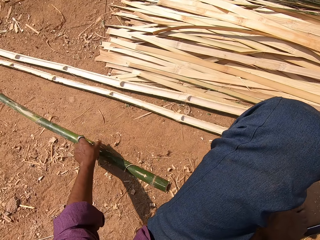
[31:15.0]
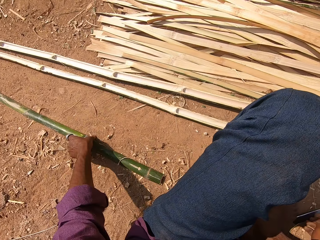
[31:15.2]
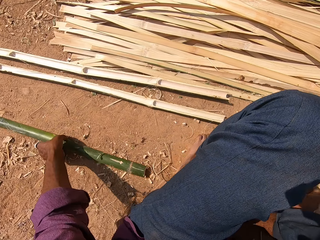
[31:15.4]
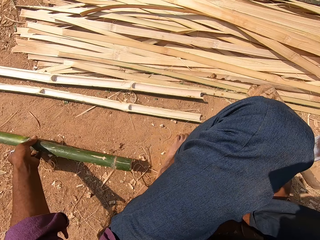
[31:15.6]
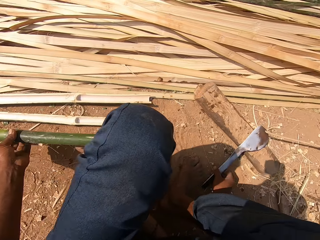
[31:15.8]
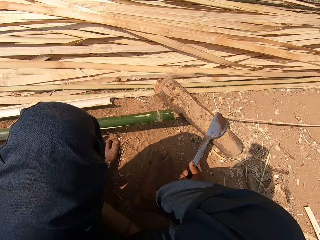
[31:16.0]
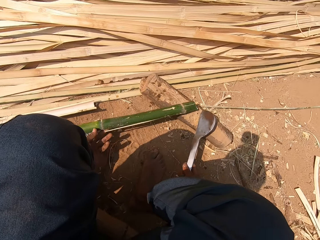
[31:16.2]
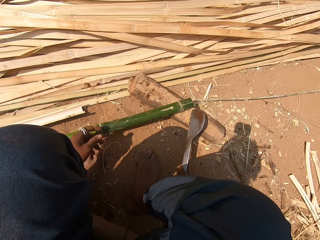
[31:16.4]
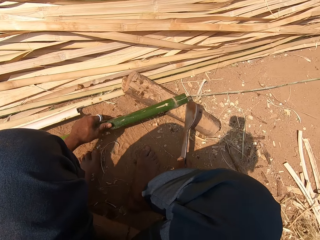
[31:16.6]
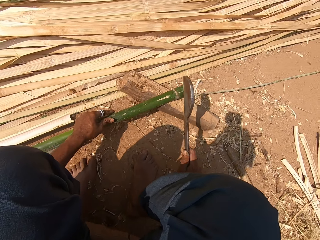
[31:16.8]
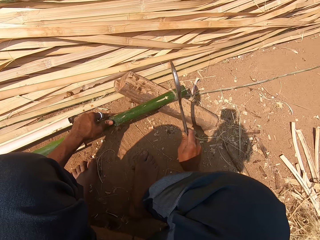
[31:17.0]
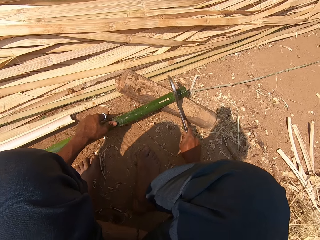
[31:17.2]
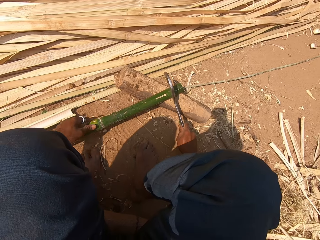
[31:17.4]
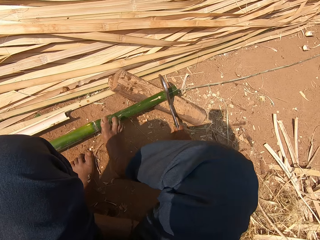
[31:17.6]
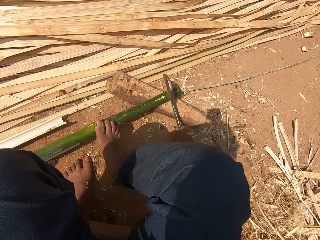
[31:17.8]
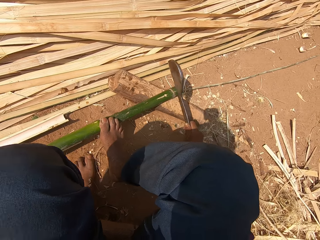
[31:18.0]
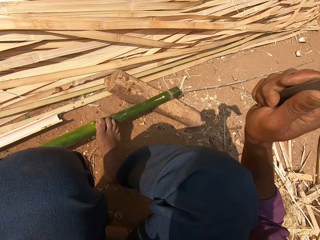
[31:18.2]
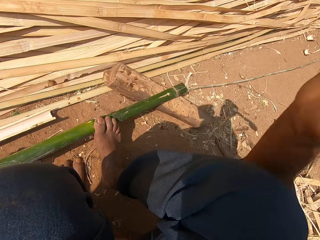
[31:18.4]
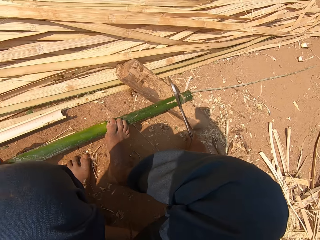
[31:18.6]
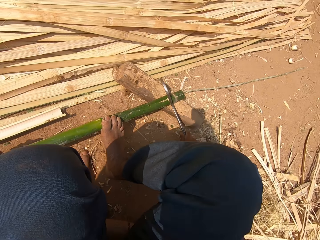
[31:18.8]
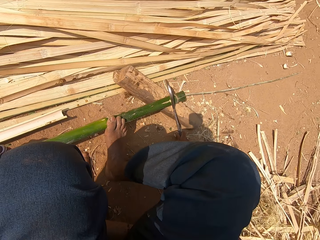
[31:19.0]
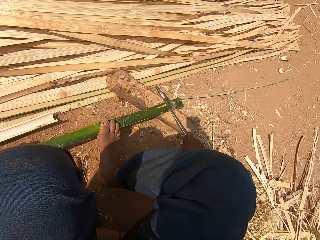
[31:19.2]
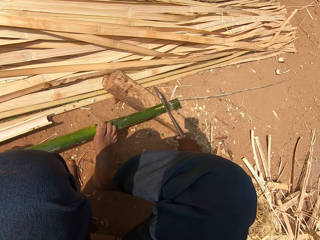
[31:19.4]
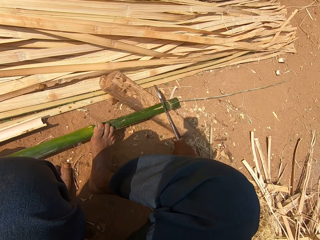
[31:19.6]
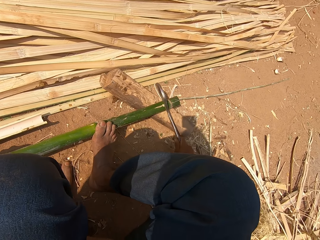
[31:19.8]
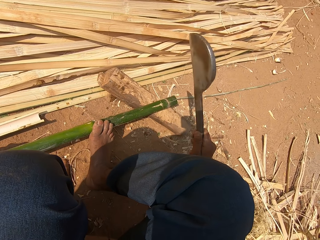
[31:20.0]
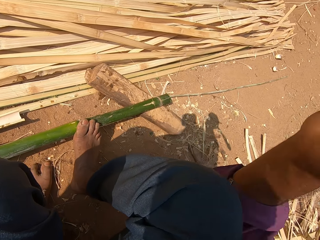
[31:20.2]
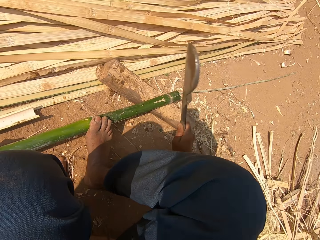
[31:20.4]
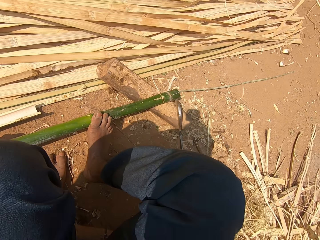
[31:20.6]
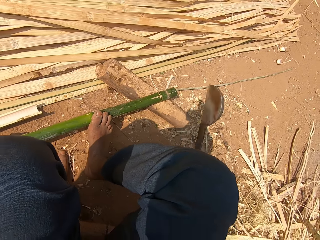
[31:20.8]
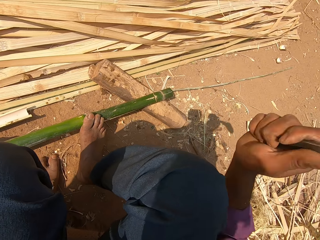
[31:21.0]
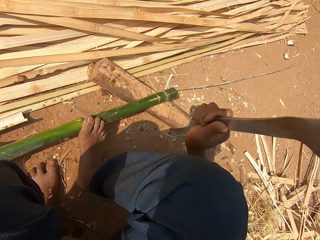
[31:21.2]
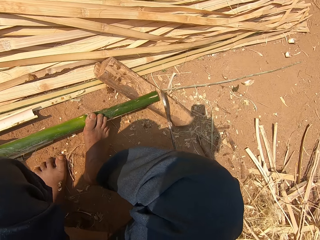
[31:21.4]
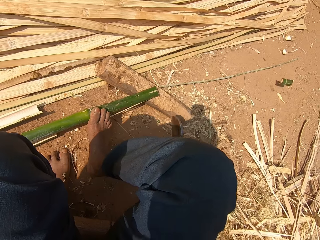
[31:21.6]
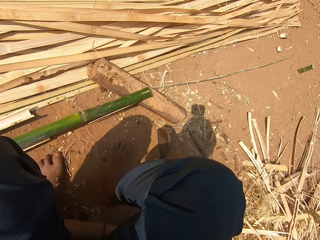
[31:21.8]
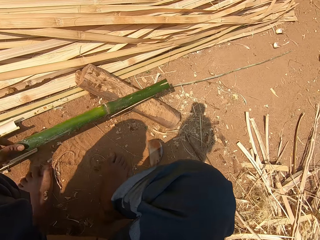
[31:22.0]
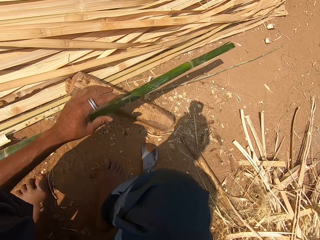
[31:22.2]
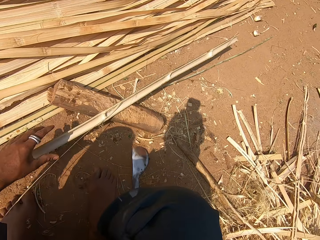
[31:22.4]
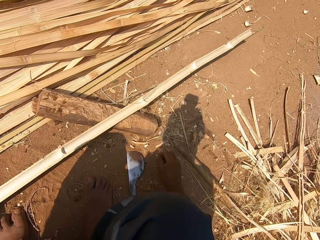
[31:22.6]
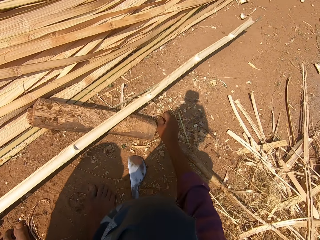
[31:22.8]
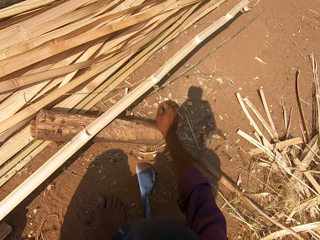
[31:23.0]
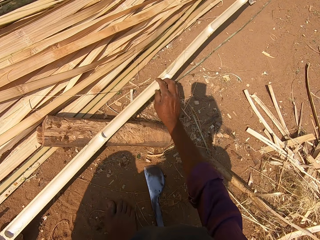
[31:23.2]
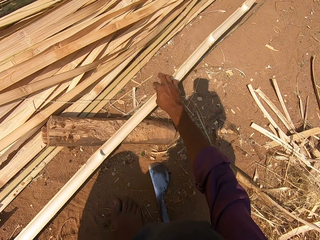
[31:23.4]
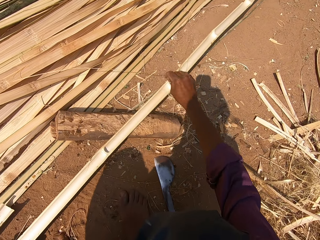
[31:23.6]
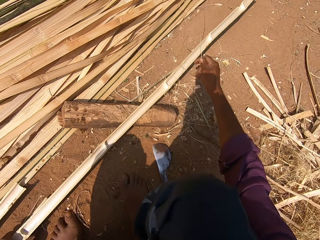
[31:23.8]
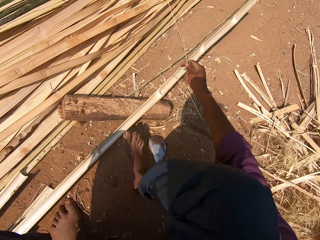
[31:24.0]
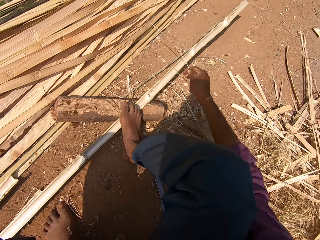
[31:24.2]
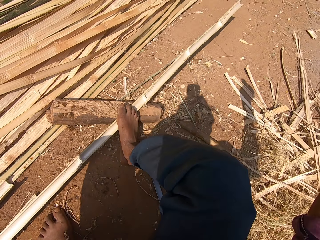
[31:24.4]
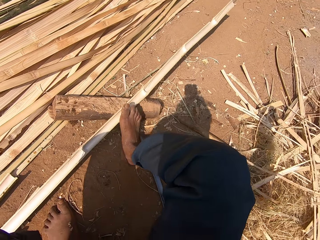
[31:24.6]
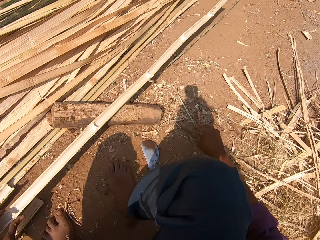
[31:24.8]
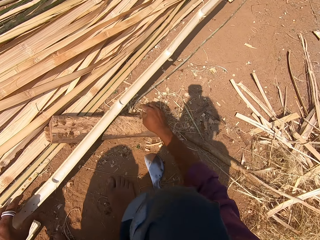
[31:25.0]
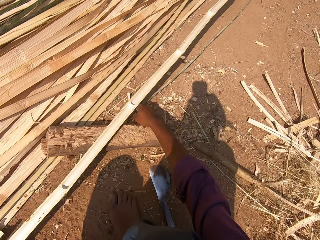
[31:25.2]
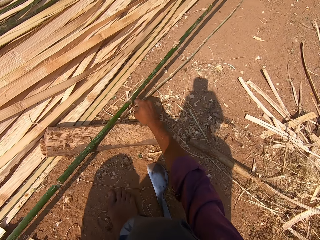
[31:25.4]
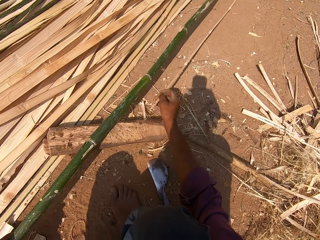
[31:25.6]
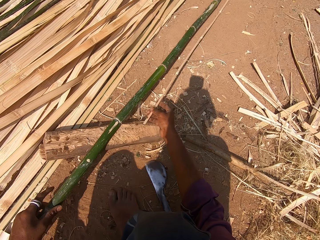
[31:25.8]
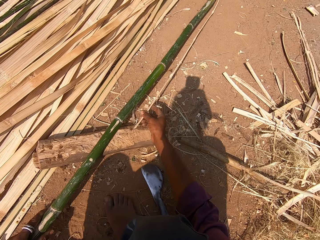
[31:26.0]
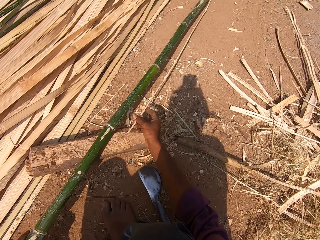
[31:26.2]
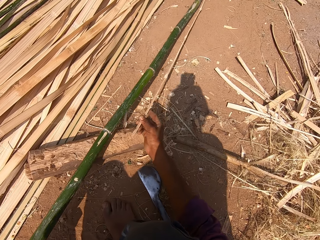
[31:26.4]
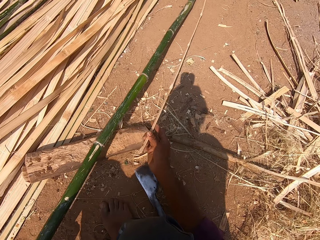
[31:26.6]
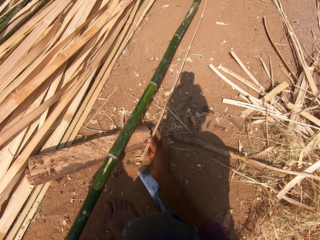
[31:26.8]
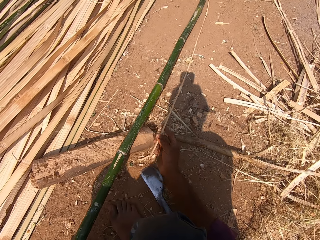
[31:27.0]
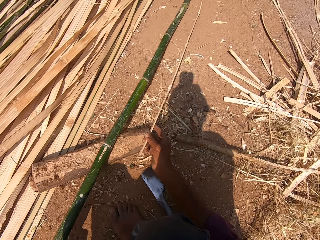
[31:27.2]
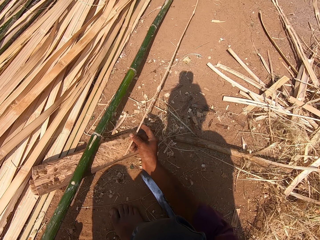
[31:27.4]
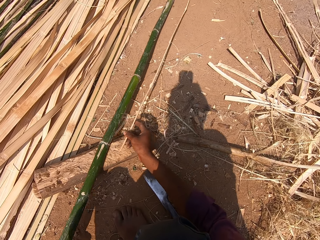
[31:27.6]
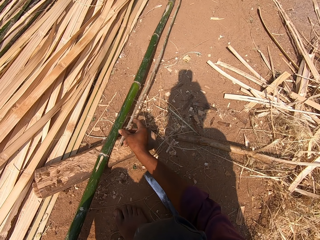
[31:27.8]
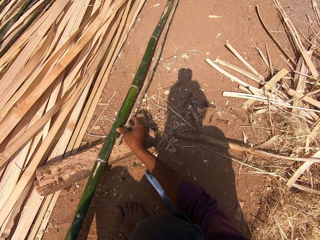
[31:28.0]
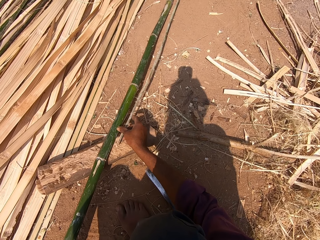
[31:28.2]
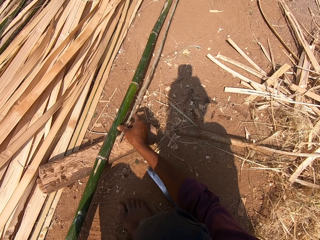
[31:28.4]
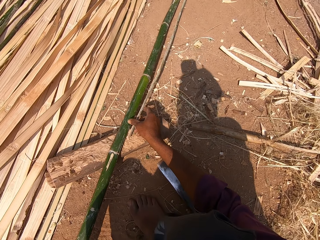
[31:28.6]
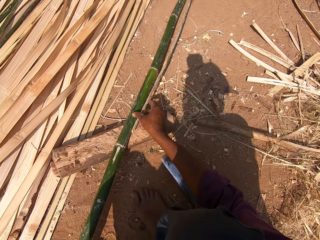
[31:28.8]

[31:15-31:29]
The camera wearer picks a bamboo. They pick a trimmer knife. They cut the bamboo with the knife. They throw the wood aside. They inspect the wood. They pick the bamboo.

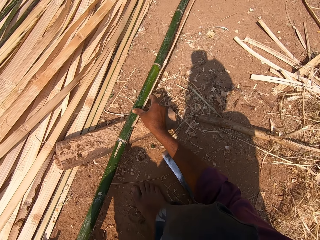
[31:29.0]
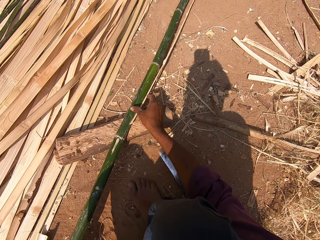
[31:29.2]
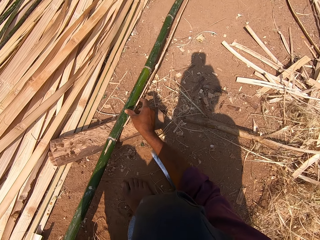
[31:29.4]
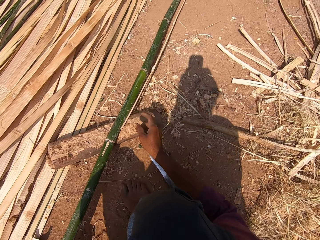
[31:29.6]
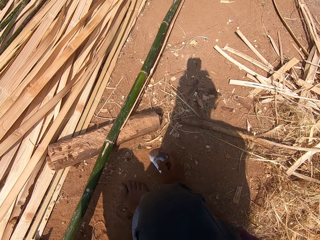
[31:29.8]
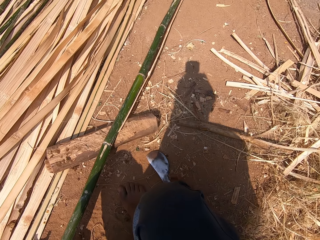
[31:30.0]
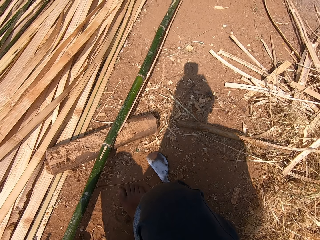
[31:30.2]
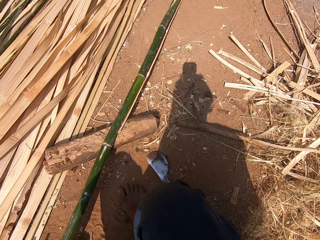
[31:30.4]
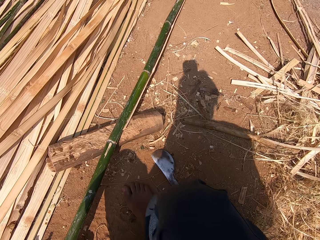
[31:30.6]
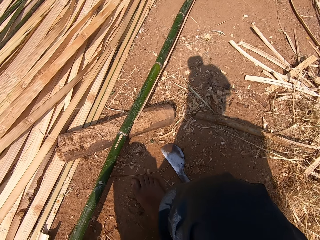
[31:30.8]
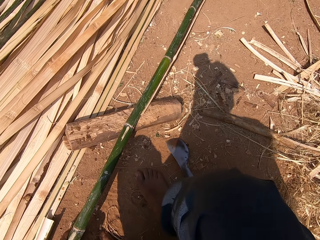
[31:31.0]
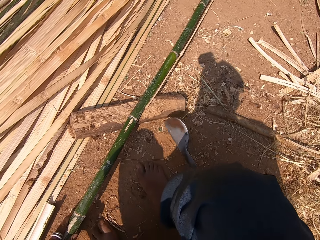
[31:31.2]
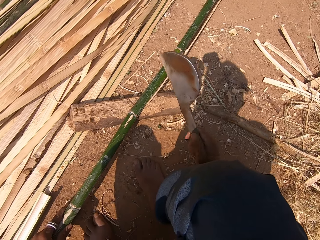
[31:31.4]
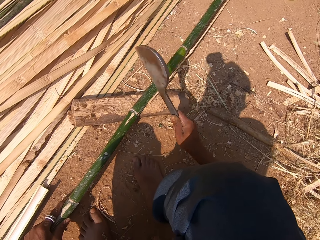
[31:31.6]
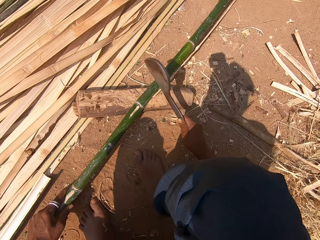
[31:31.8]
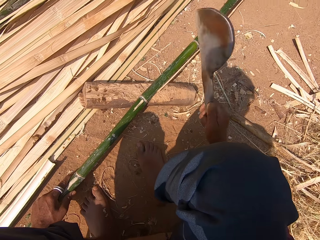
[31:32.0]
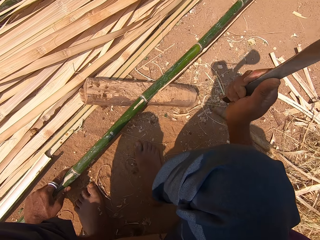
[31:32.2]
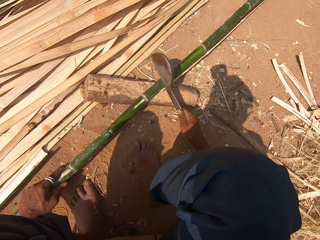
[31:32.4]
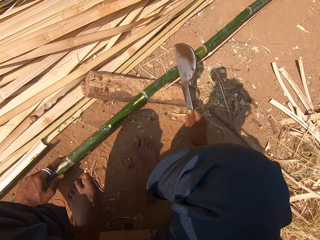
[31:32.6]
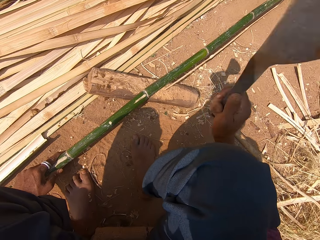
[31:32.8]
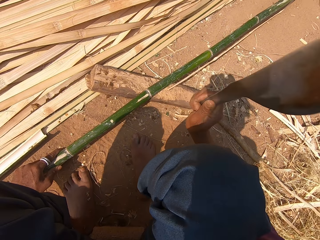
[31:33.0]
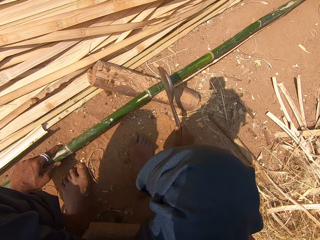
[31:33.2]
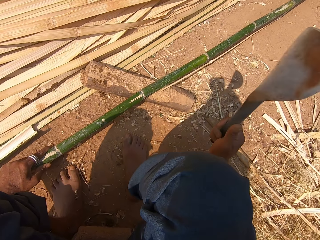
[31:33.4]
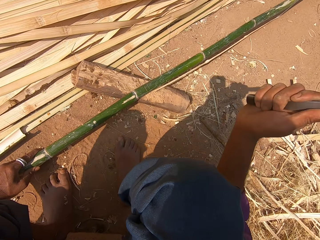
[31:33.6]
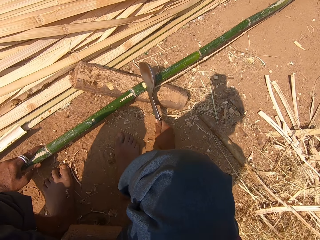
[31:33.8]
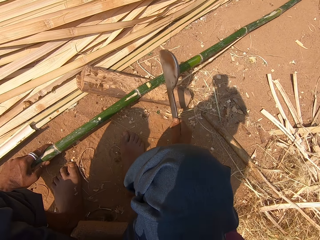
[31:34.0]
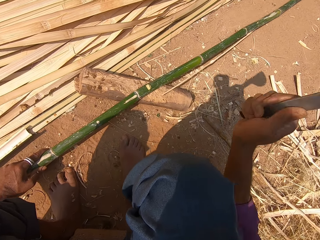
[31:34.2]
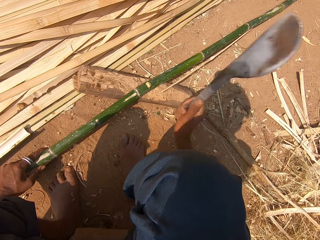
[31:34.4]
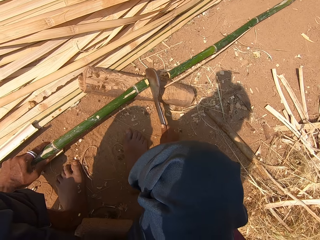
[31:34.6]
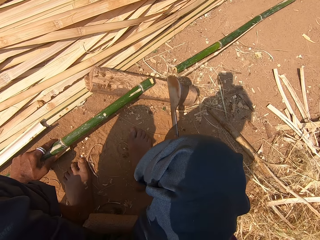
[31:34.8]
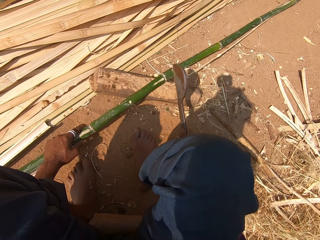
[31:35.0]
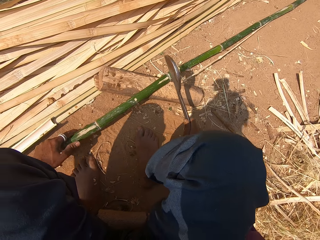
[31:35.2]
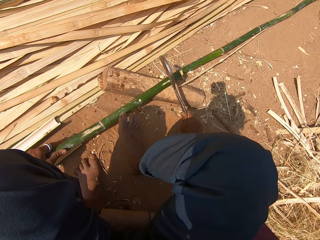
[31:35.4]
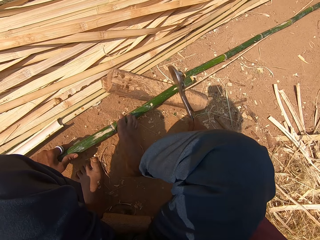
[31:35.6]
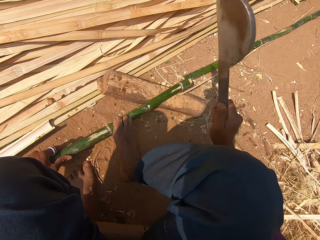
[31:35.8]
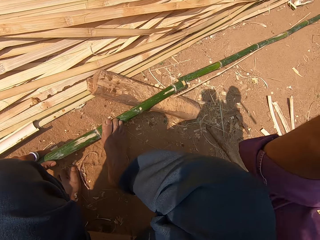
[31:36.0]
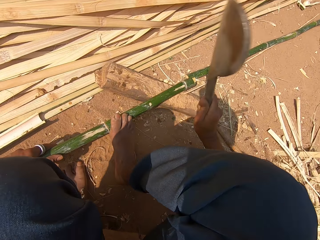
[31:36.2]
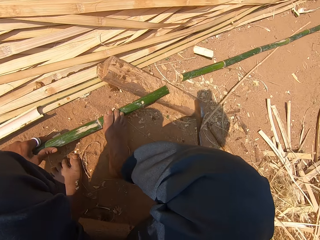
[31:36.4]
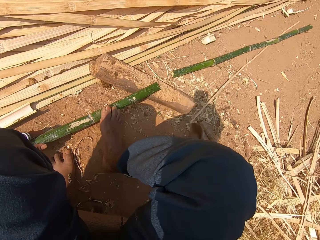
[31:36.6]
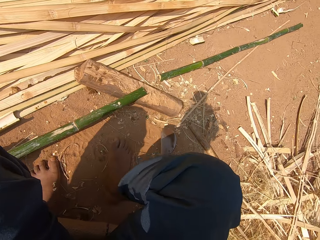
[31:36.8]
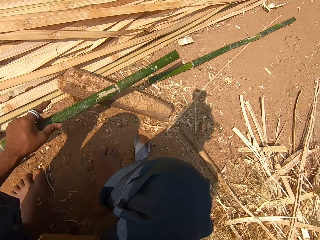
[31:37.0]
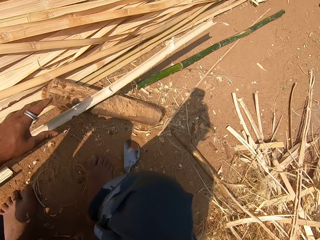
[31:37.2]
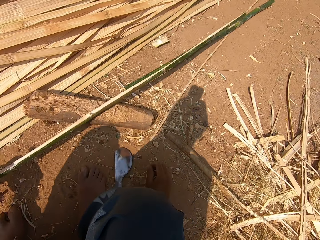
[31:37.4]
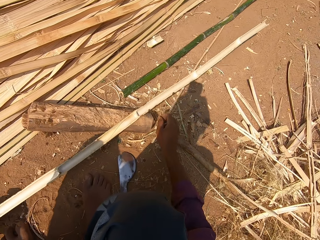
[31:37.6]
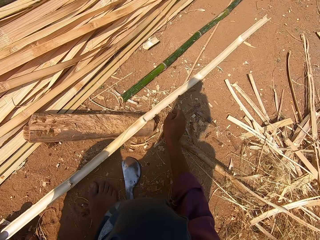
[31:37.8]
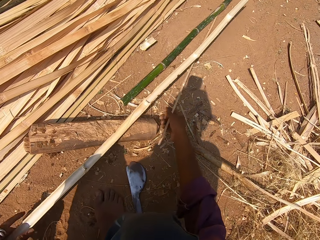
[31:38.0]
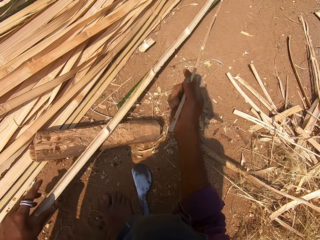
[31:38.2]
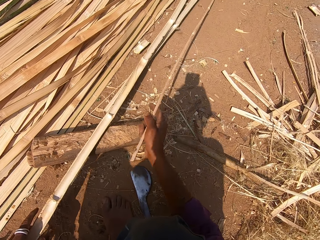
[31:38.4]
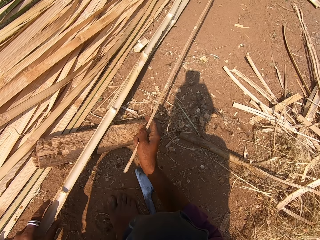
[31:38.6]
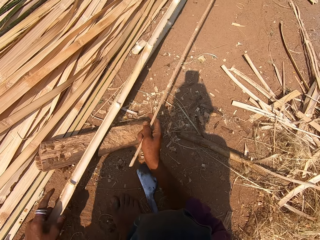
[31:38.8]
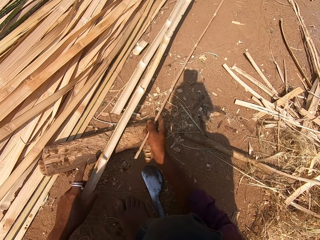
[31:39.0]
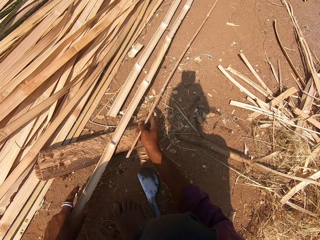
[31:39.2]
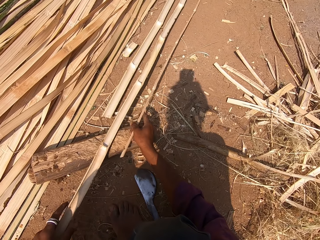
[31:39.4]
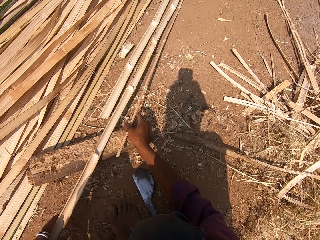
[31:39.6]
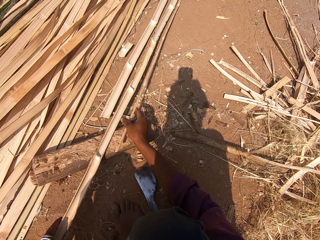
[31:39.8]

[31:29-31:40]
The camera wearer stares at the wood. They pick a trimmer knife. They cut a bamboo with the knife. They cut the bamboo with the knife again. They move the bamboo. They throw the wood aside. They inspect the wood.
